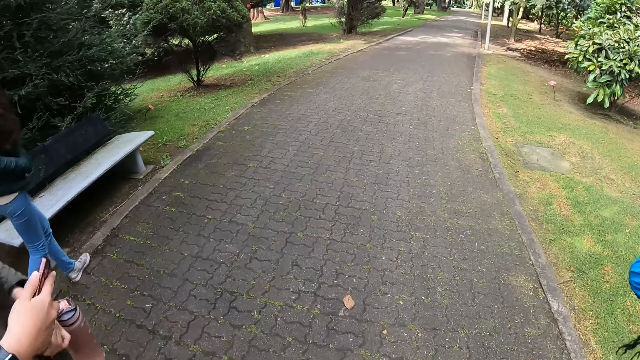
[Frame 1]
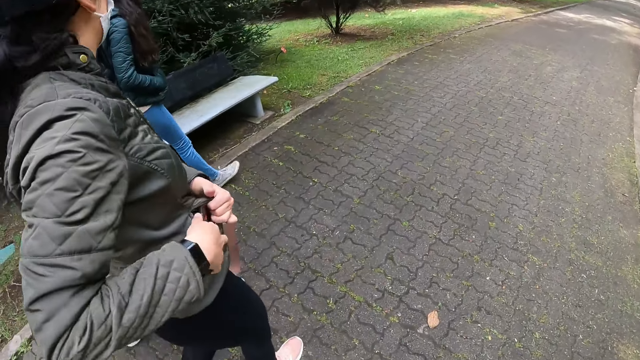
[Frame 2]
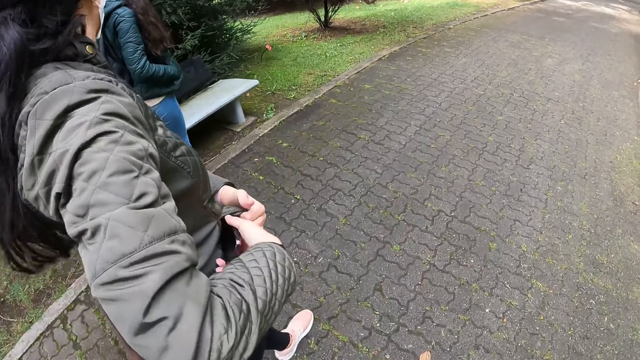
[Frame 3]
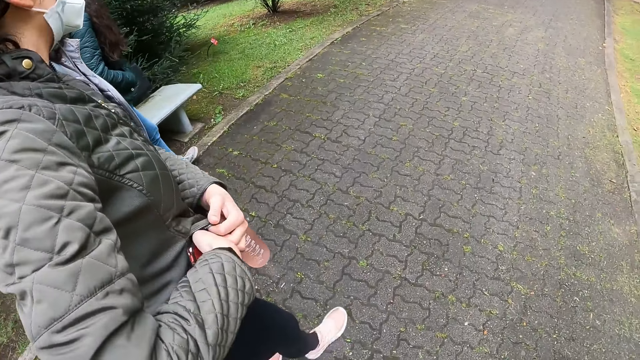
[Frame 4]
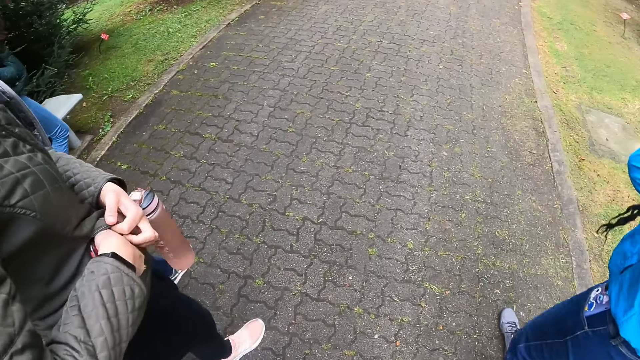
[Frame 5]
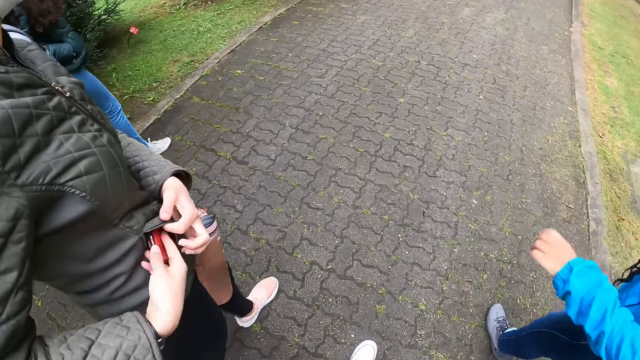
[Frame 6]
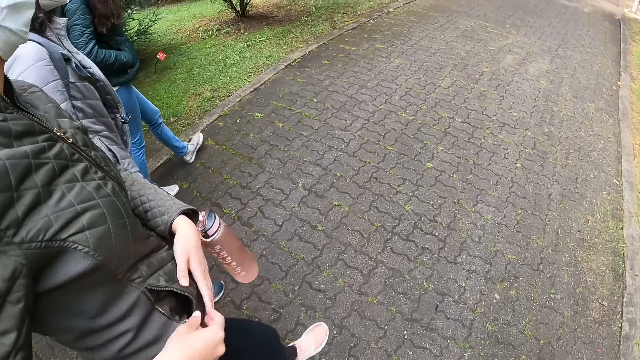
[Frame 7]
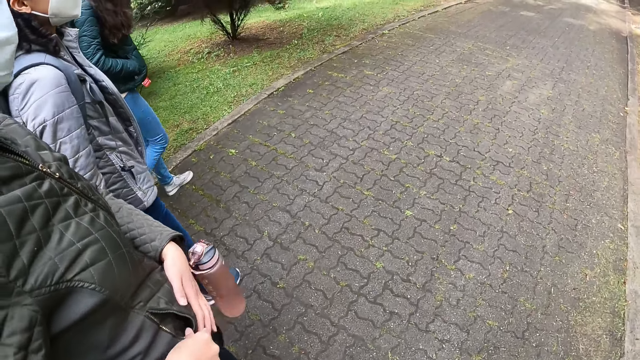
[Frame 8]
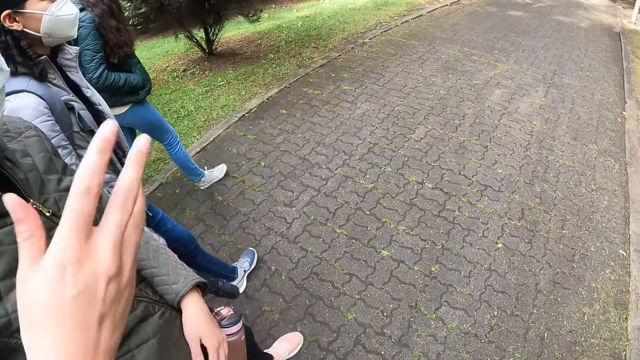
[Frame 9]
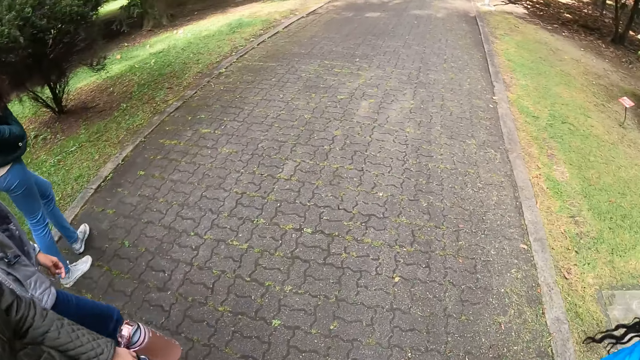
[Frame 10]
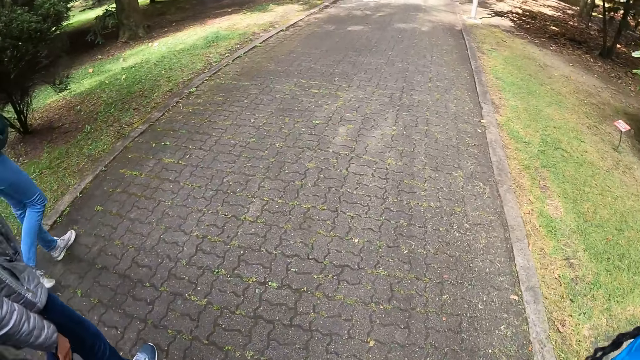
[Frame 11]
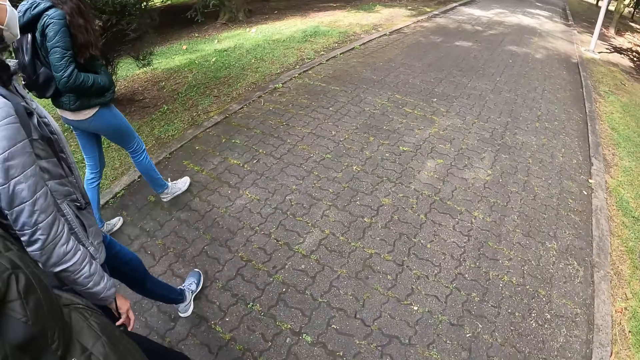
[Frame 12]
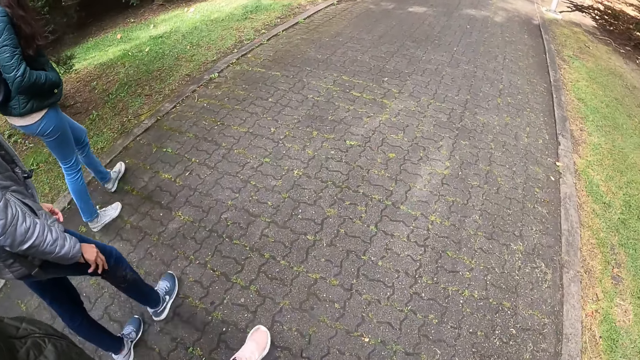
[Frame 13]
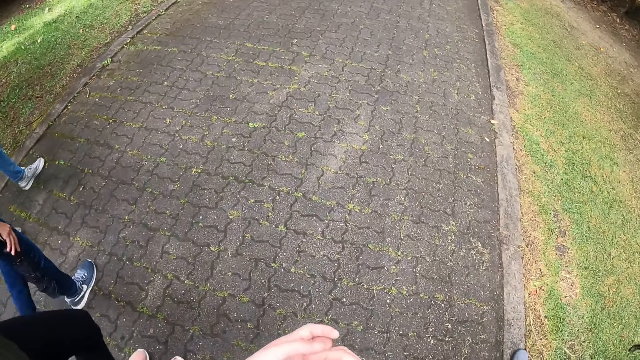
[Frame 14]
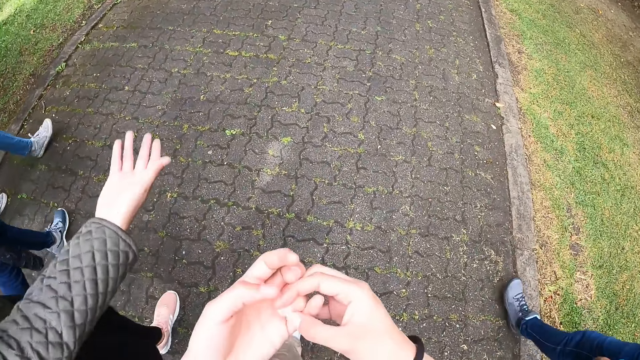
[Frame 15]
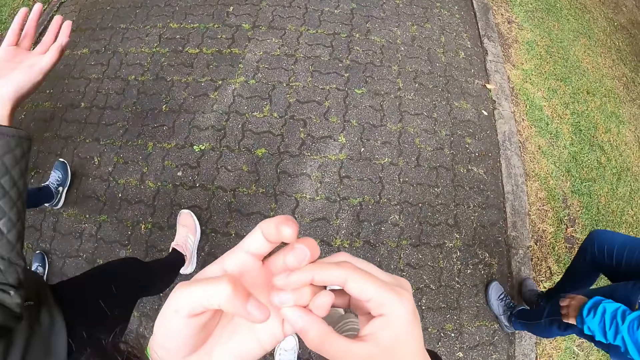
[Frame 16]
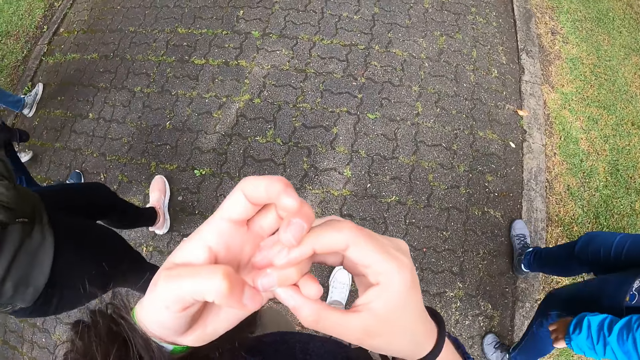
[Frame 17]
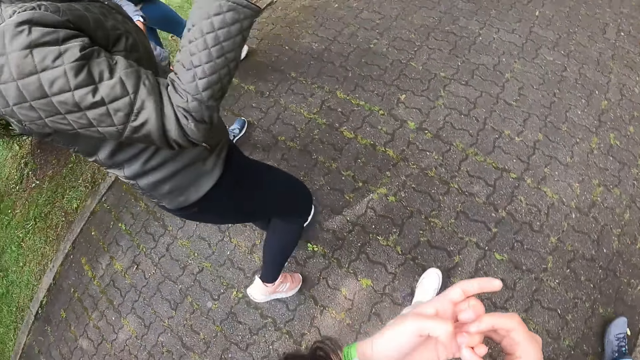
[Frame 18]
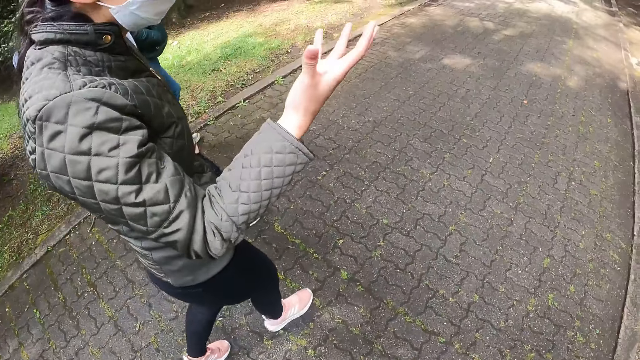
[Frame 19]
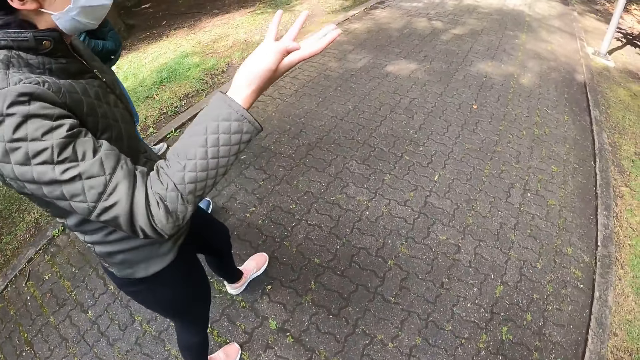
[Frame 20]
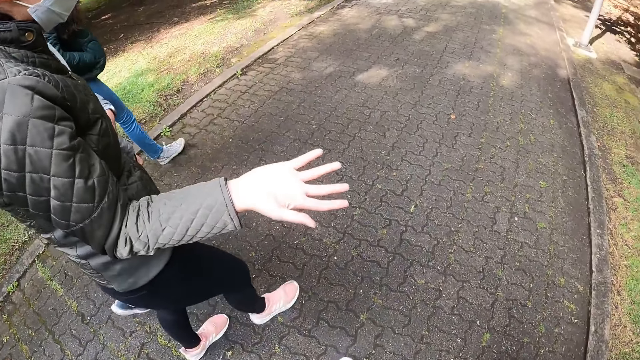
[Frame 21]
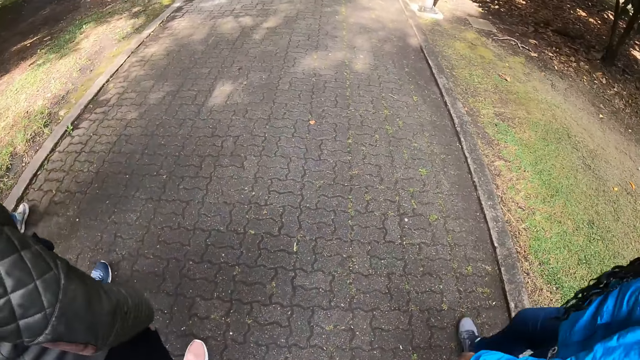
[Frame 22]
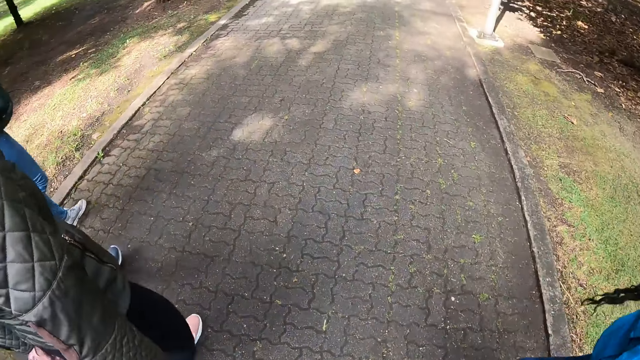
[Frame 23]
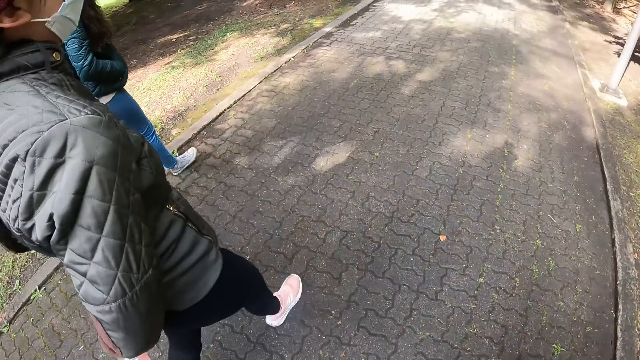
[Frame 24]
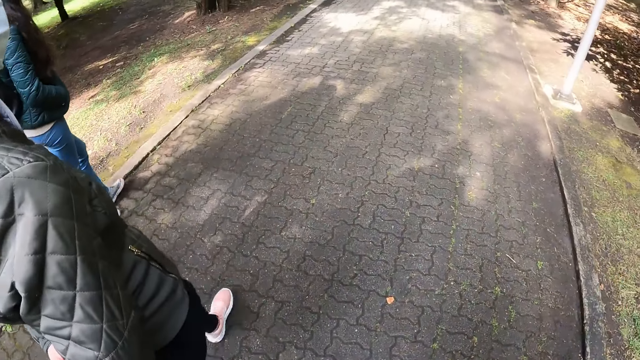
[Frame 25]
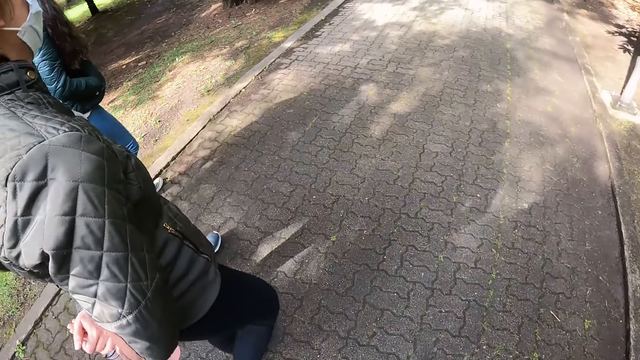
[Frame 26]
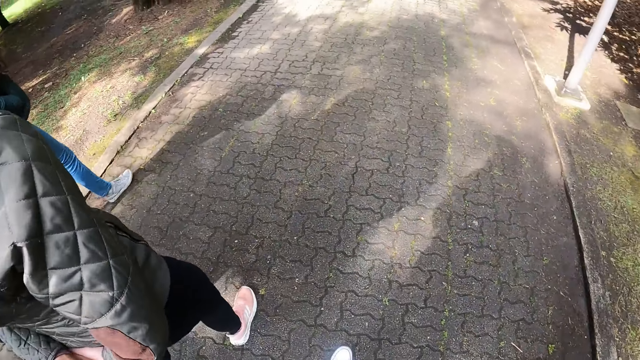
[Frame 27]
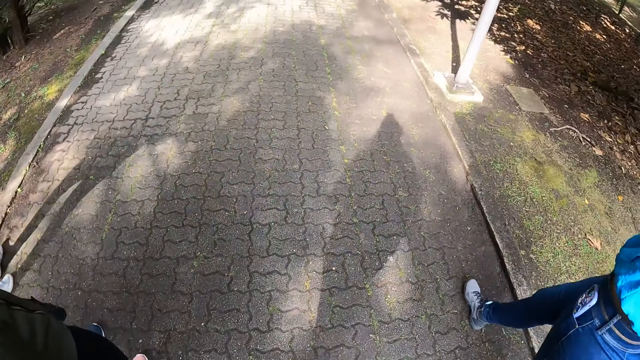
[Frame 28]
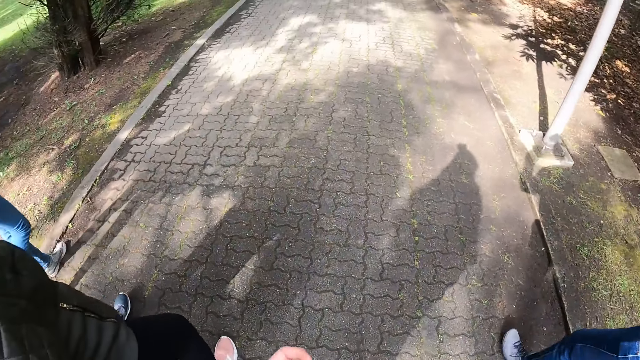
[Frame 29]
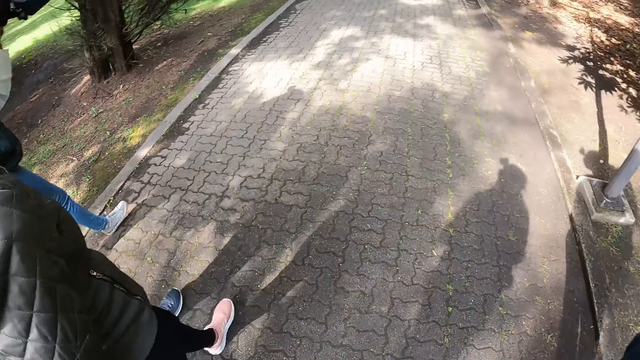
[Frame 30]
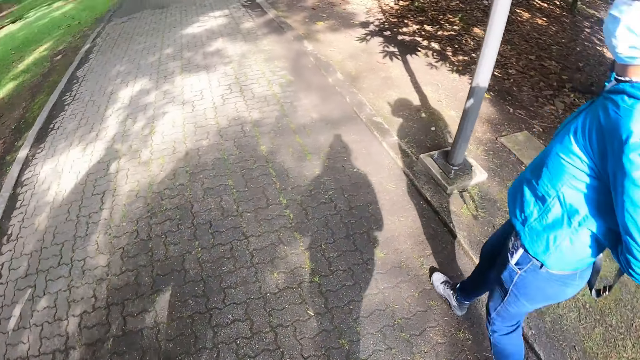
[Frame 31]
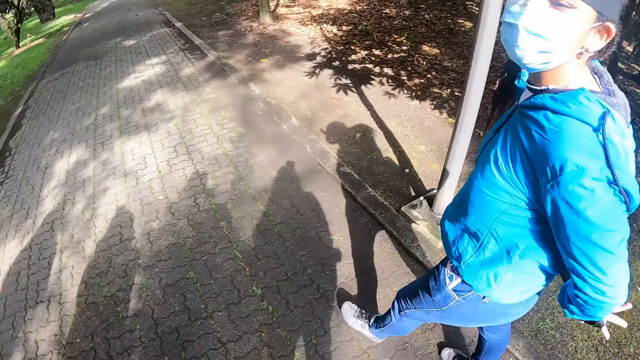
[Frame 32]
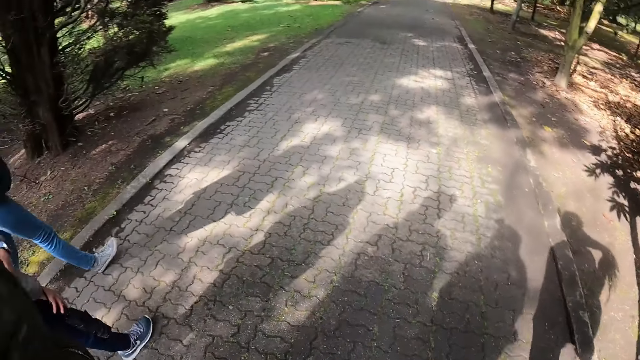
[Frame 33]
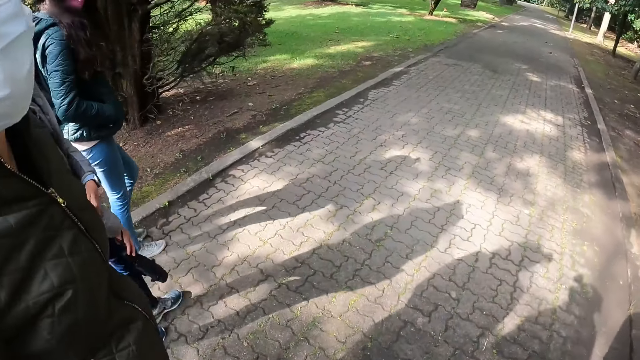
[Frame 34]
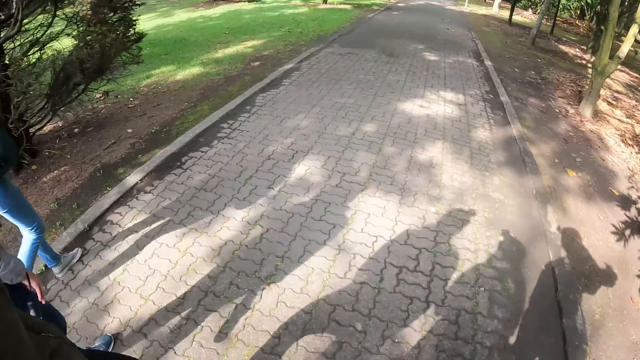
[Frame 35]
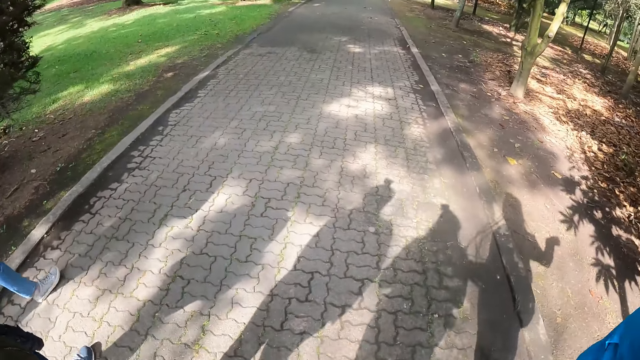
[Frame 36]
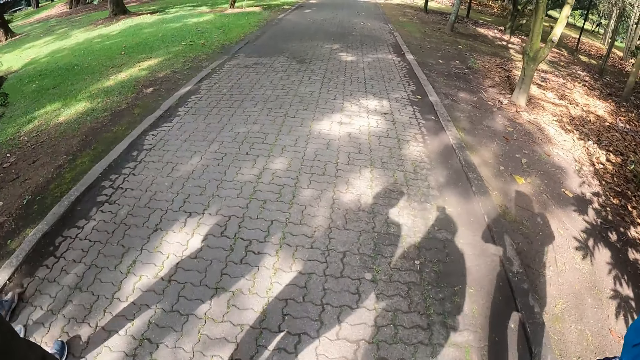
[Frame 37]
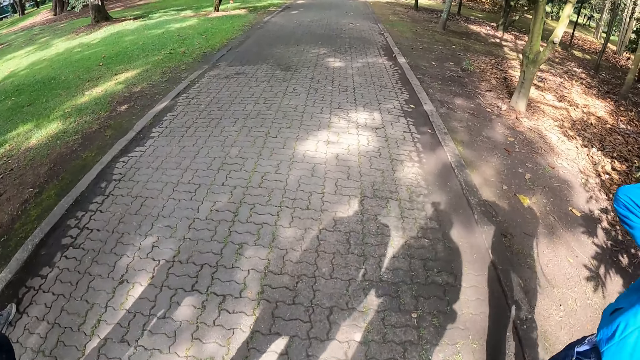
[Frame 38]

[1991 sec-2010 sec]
The woman puts the phone in her jacket pocket with her right hand. The camera wearer looks at her nail. The woman converses with the camera wearer and another woman. The camera wearer walks around the park with the first woman, a man, the other woman and a third woman. She walks on the pavement.

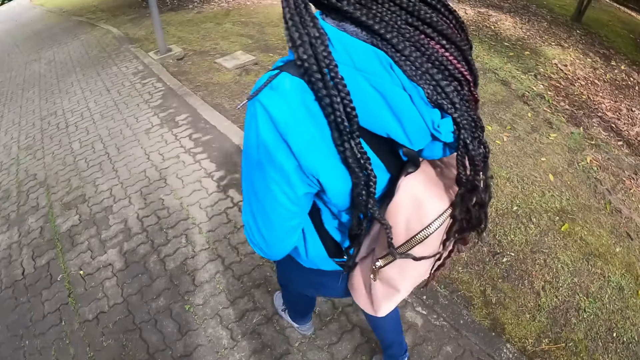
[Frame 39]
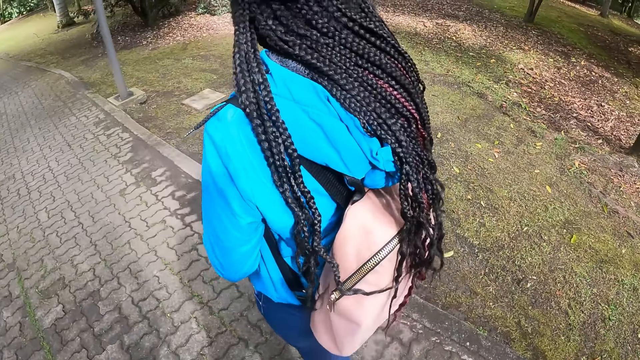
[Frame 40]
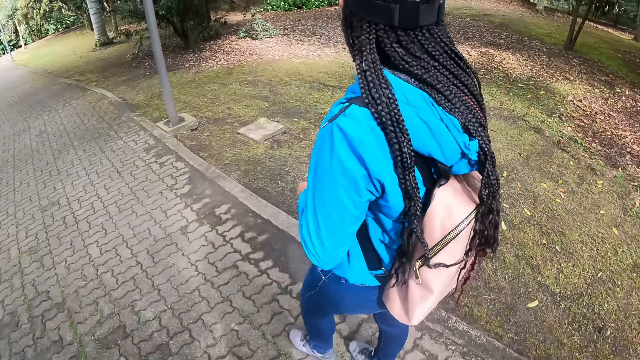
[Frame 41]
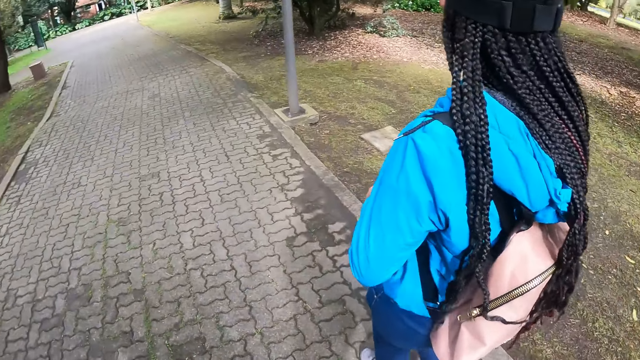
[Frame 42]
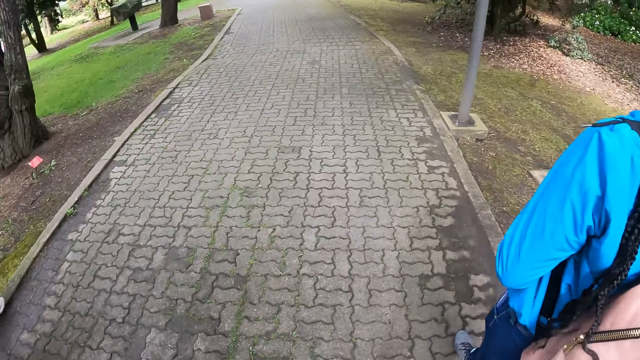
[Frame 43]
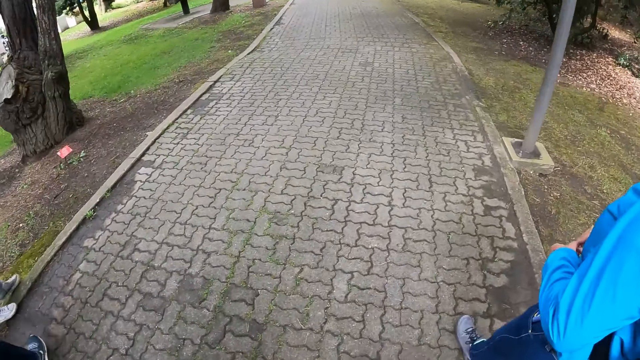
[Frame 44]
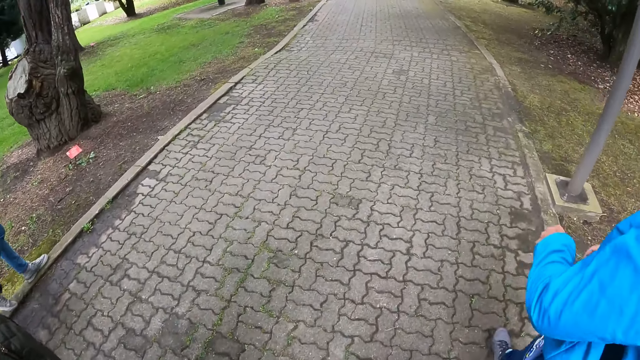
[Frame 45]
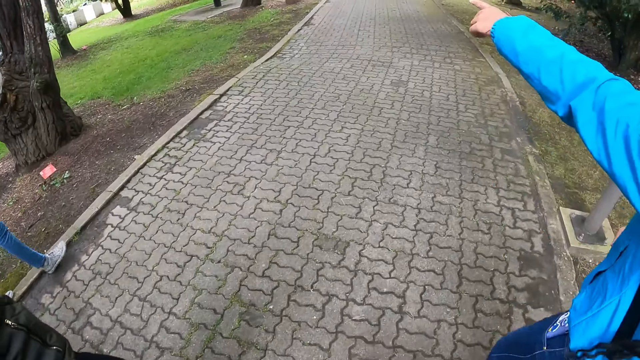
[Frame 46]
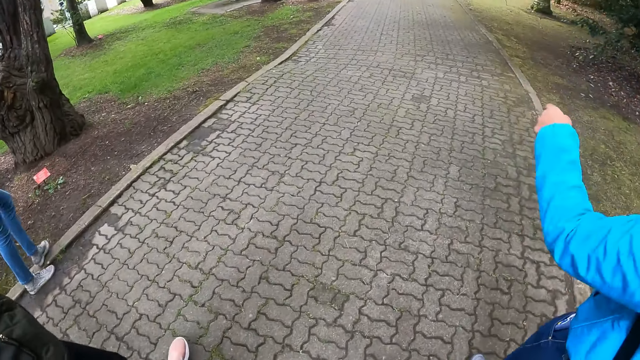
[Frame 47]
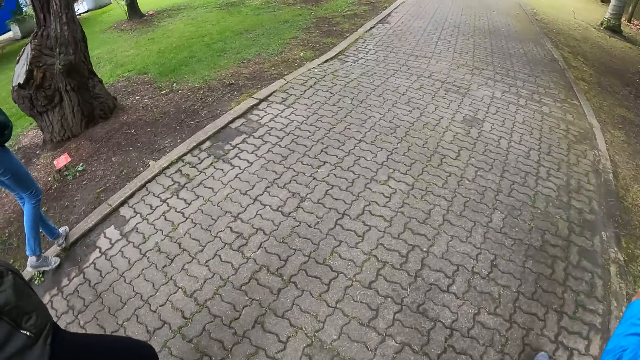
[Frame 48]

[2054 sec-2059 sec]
The camera wearer looks around. A woman points at a rock with her left hand.
